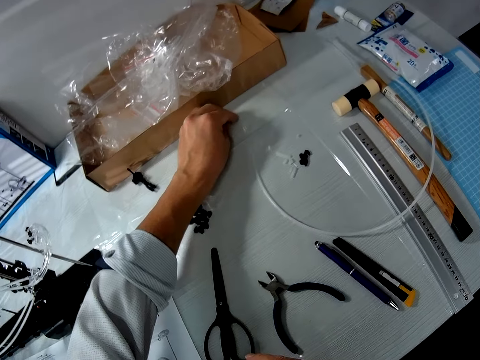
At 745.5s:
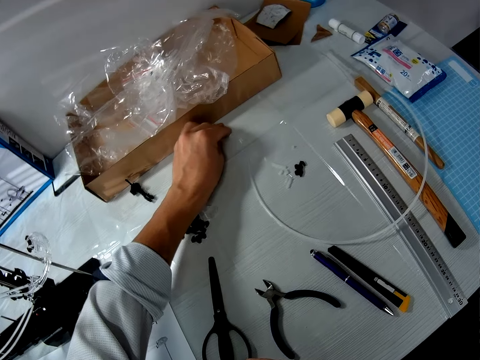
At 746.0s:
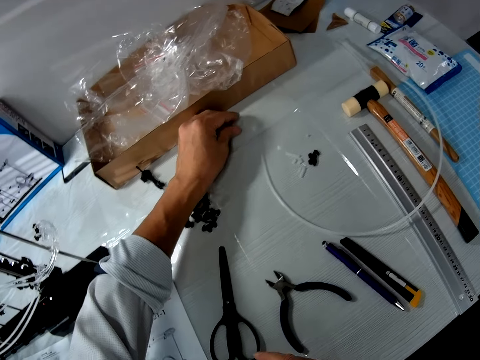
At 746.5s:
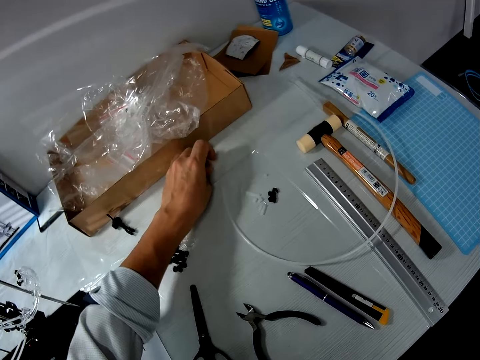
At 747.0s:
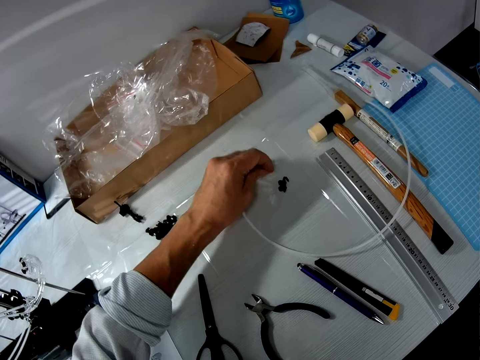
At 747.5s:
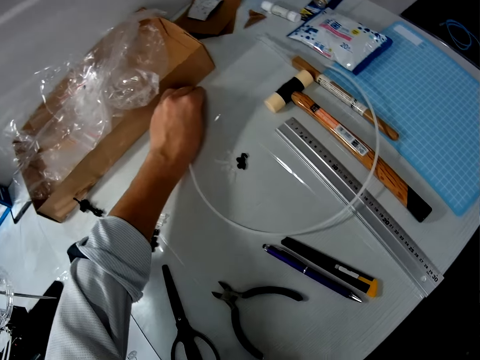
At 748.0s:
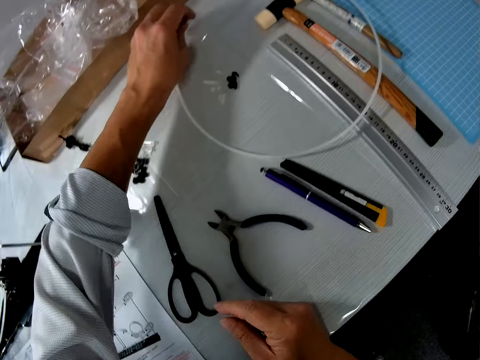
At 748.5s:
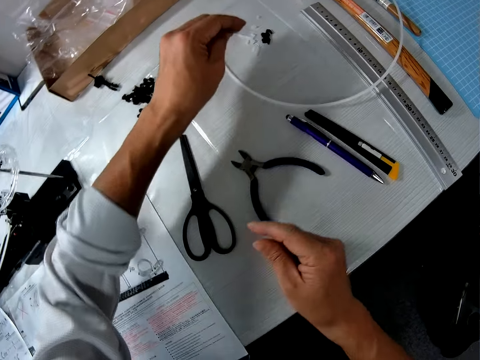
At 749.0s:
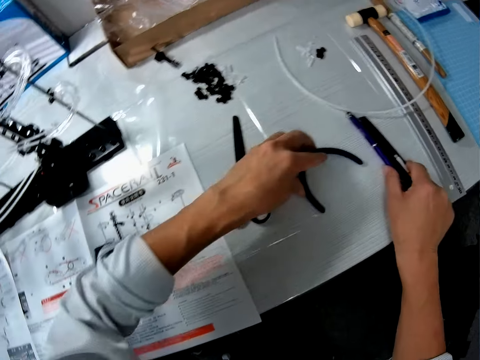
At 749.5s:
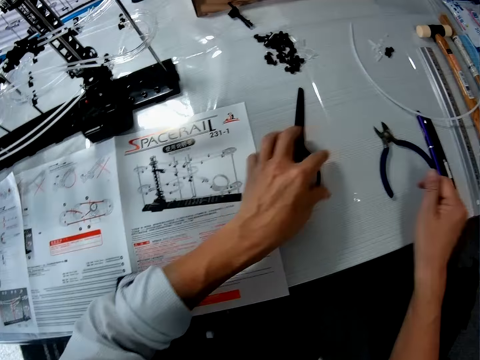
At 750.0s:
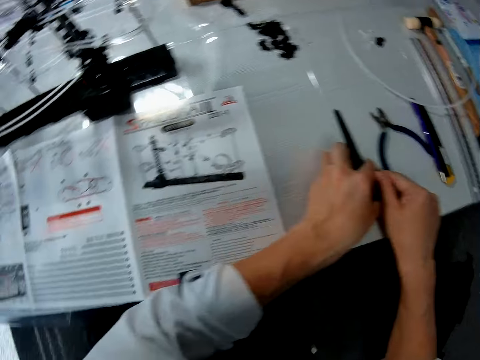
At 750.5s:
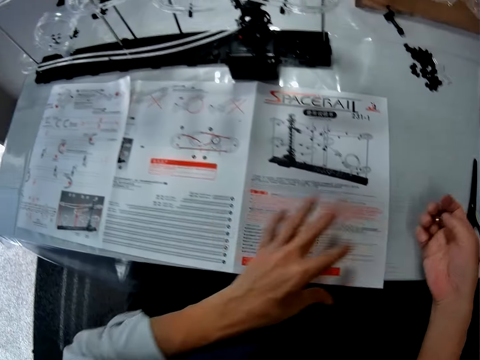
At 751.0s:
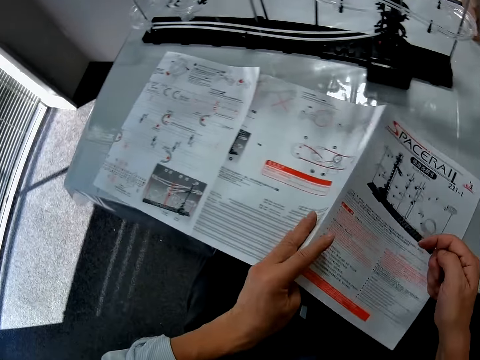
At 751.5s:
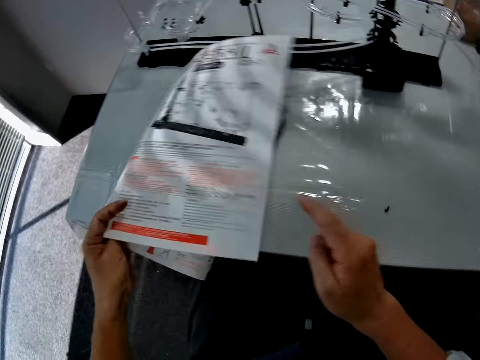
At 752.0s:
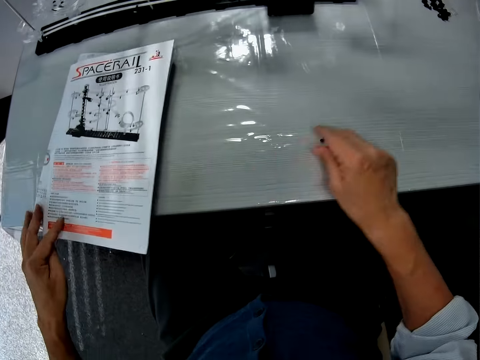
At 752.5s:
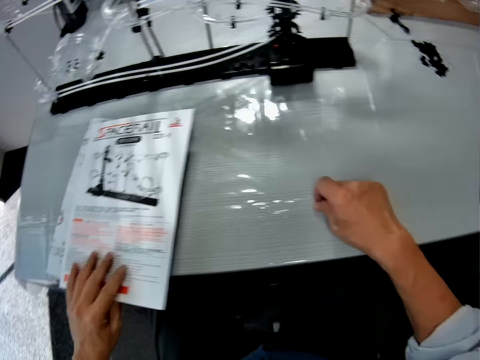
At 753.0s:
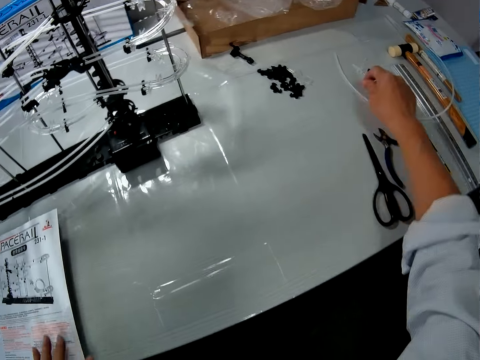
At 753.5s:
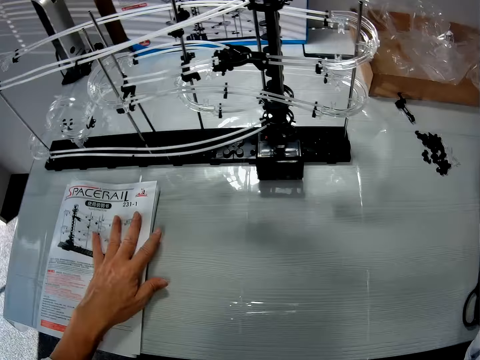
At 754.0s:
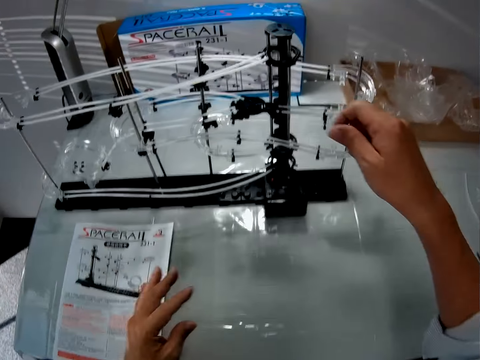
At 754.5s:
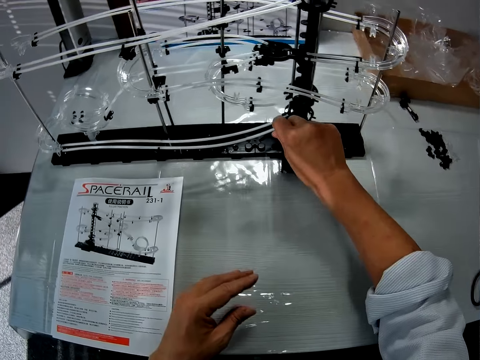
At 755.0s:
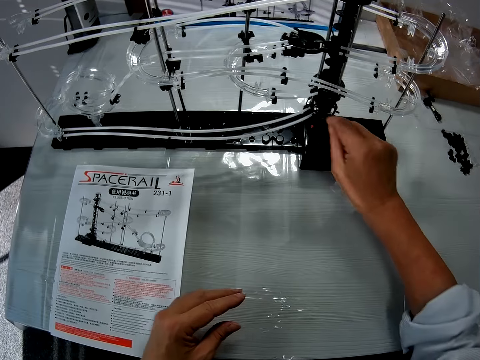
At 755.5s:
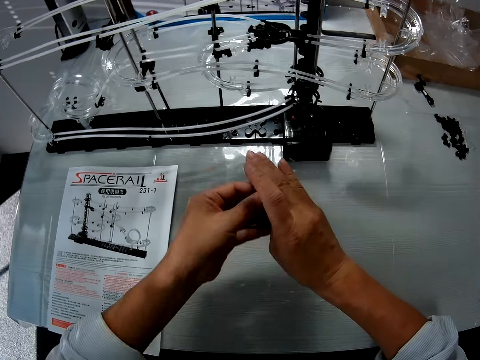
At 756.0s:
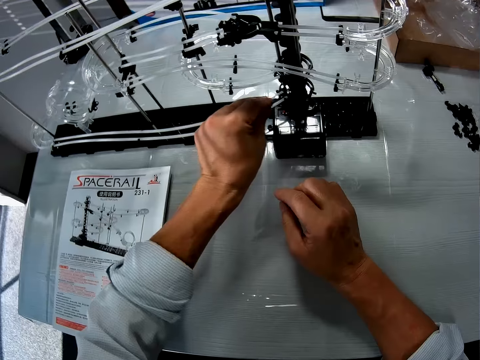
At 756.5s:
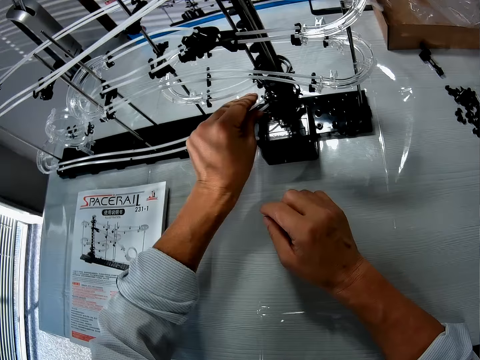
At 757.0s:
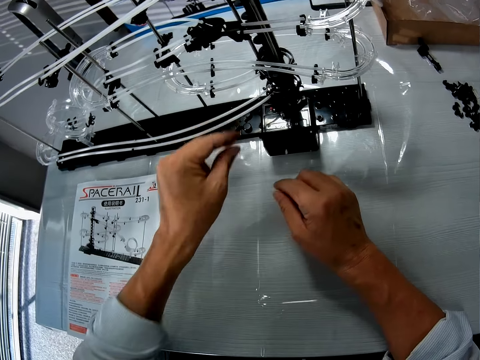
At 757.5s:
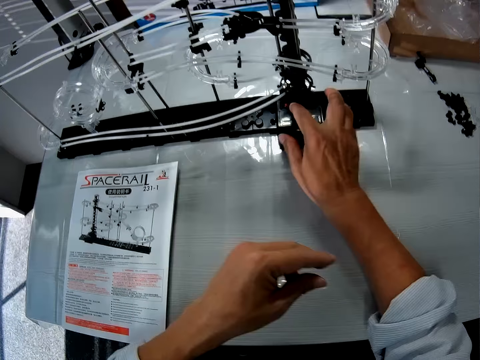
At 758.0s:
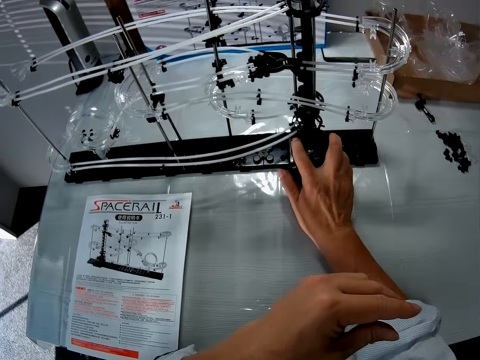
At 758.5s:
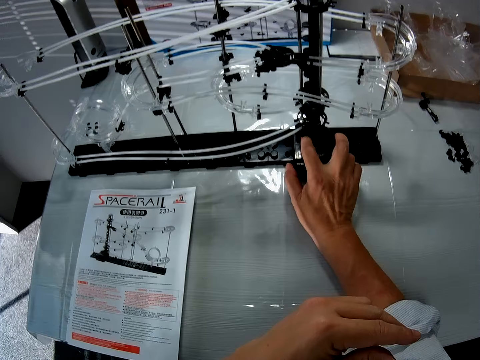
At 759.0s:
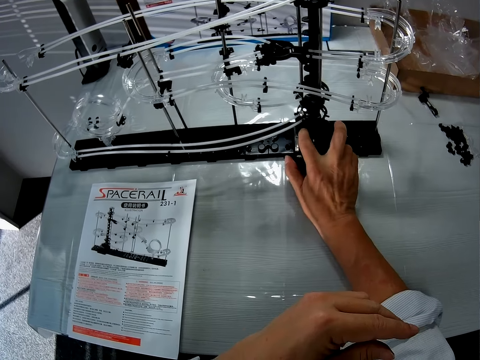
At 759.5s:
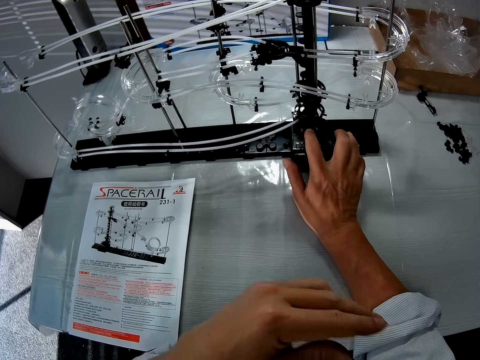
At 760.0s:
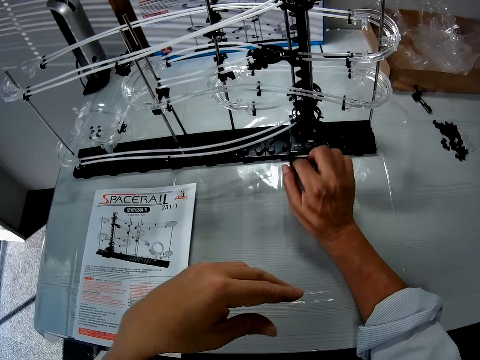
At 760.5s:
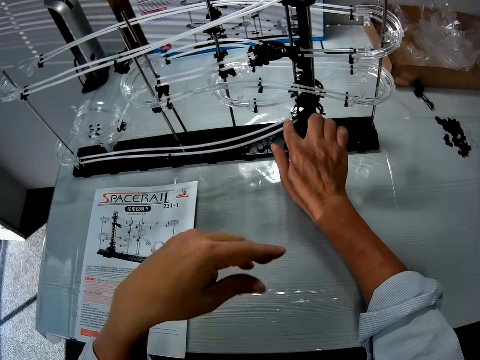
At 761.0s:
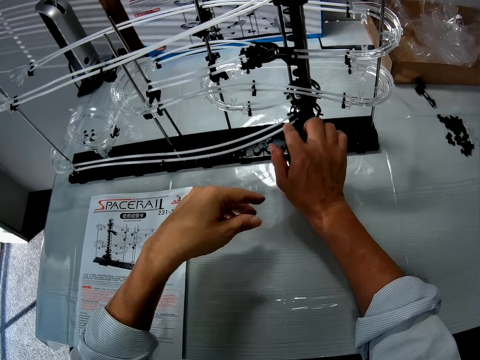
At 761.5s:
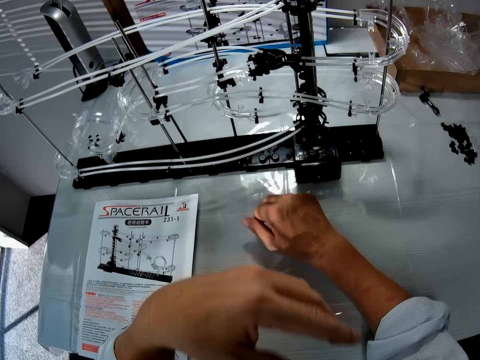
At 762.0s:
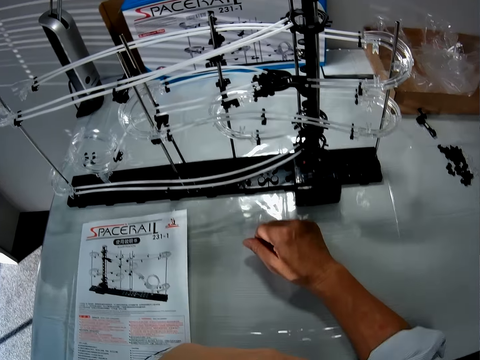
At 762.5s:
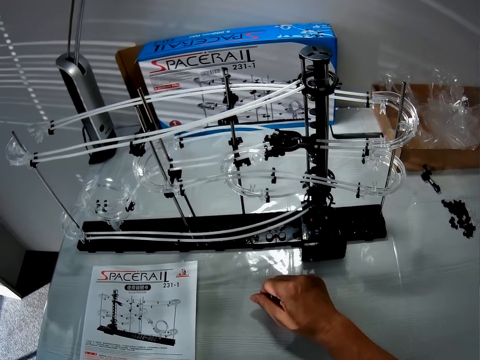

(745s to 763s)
The camera wearer puts the pieces of cut tubes on the table together. They shift the wire cutter with some pens on the table aside. They fold the user's manual. They pick up the black bolt. They place a ball at the bottom of the roller coaster toy. They place a ball at the bottom of the roller coaster toy again. They press the button as the space rail runs up.

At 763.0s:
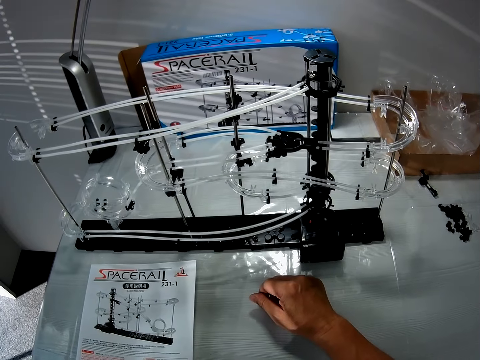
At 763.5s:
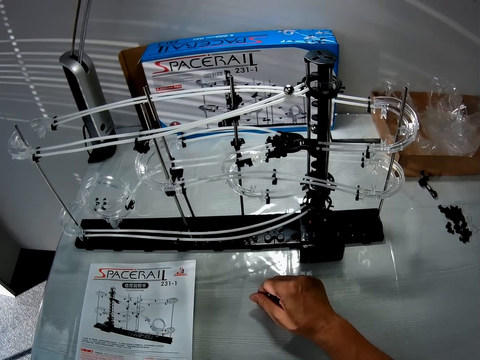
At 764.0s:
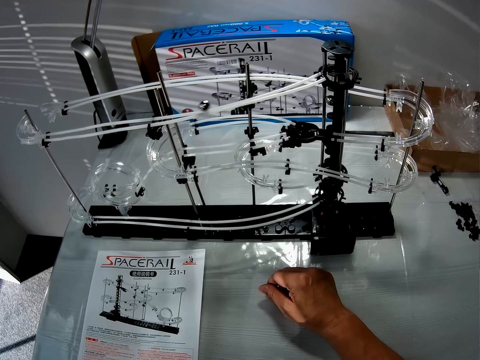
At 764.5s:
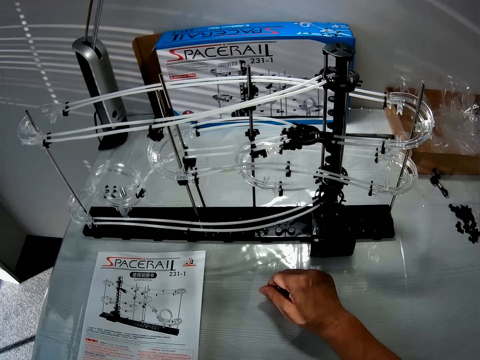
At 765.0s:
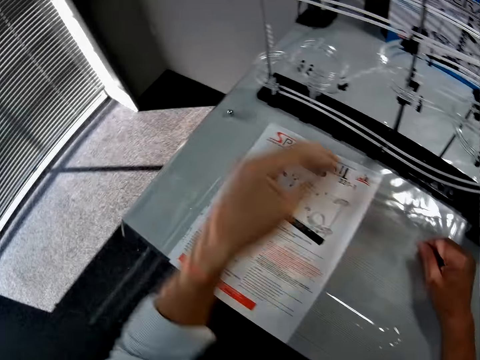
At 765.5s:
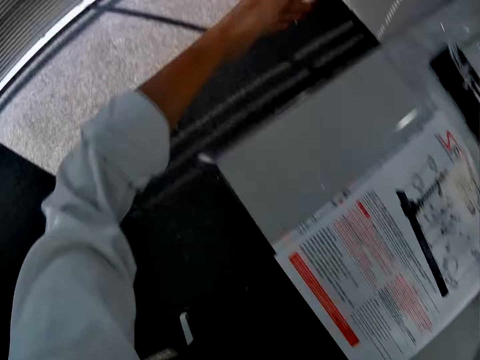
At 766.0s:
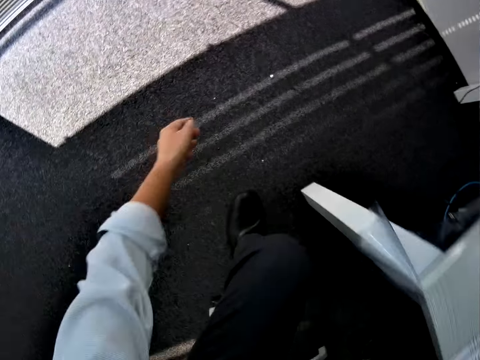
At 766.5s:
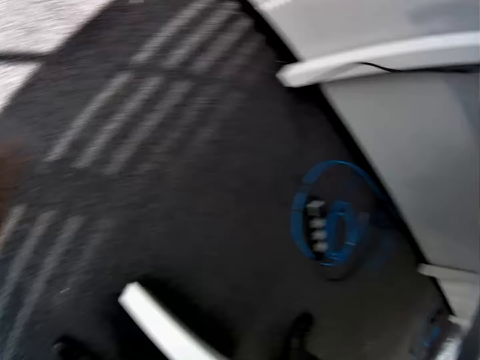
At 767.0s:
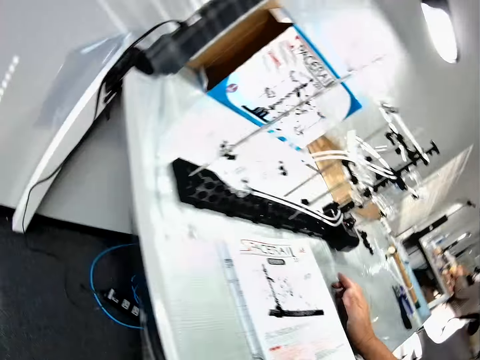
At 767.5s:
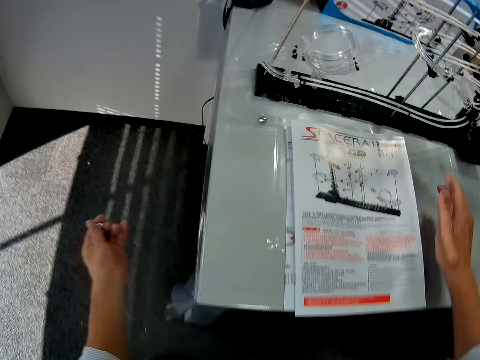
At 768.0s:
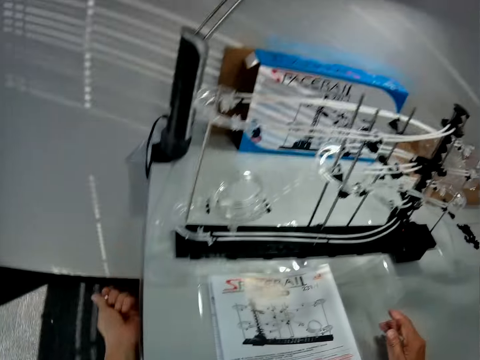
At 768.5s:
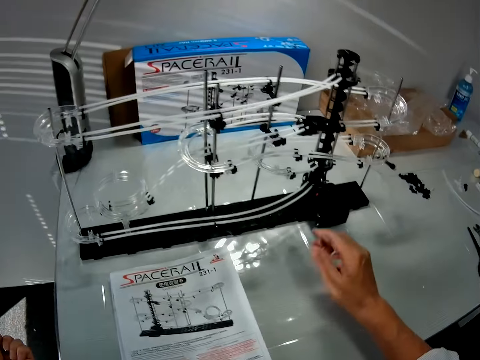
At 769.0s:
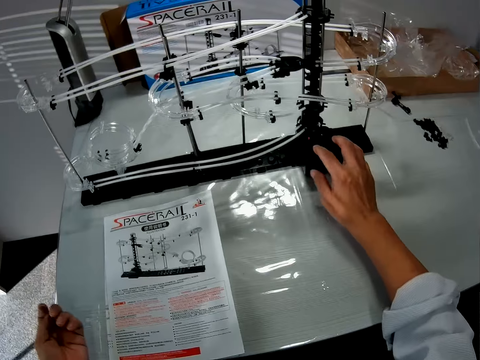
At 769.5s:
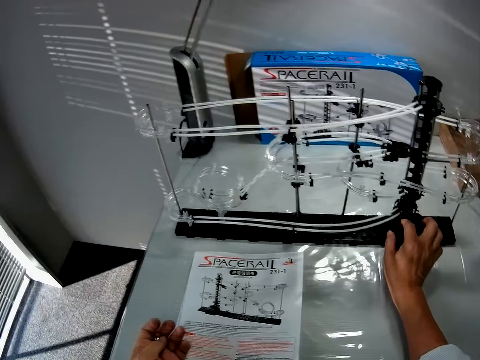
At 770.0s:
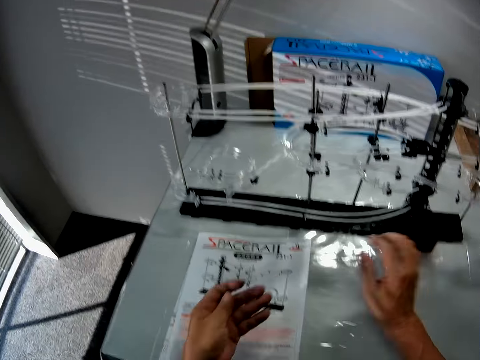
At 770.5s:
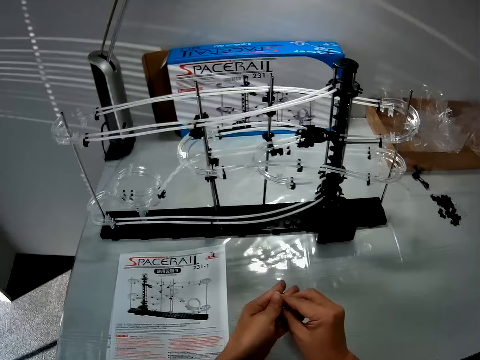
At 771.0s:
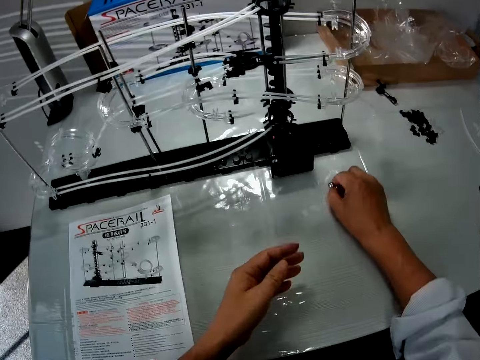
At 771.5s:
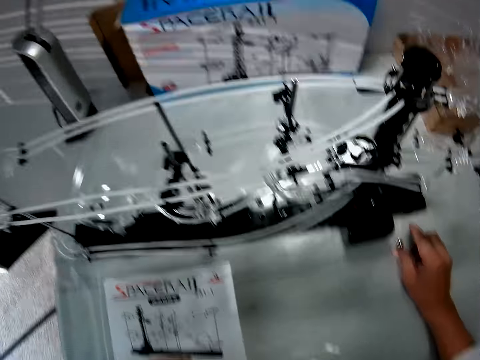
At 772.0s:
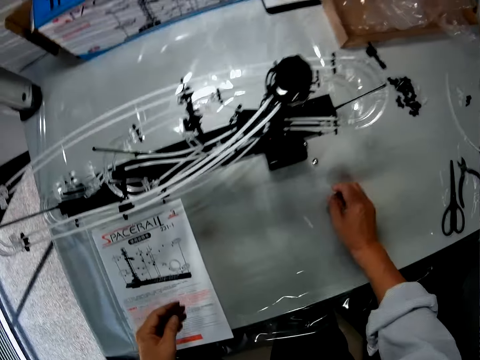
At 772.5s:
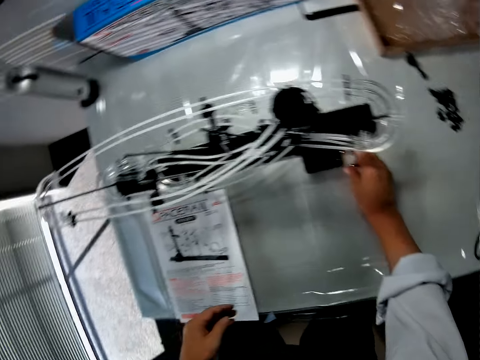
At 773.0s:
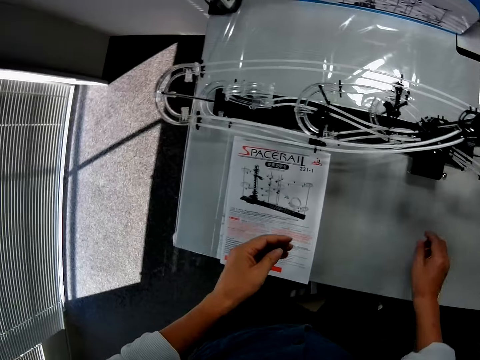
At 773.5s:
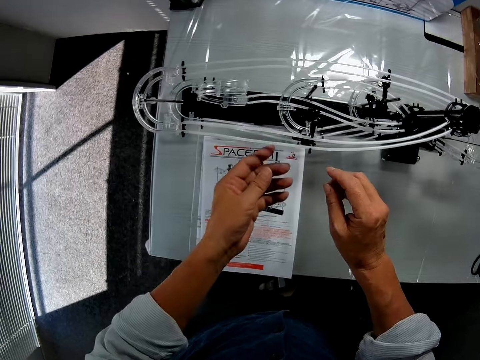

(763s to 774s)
A bolt falls down. The camera wearer moves their hand. They pick the ball from the floor. They pick up the bolt. They catch the ball. They turn off the roller coaster toy or space rail. They return the bolt at the space rail. They place the balls on the table.
